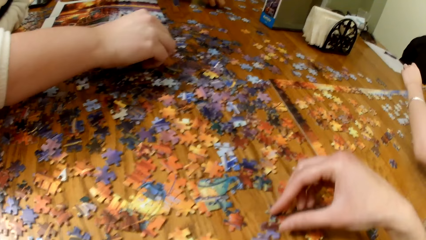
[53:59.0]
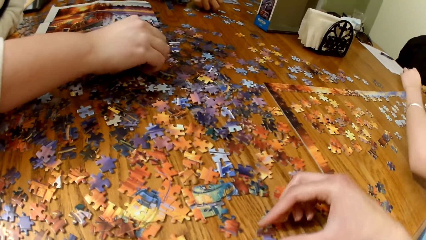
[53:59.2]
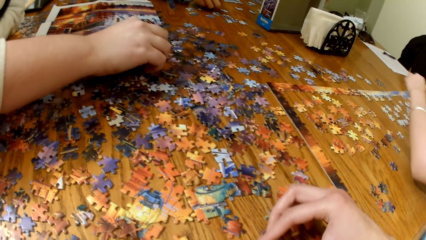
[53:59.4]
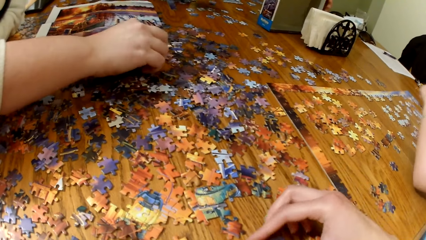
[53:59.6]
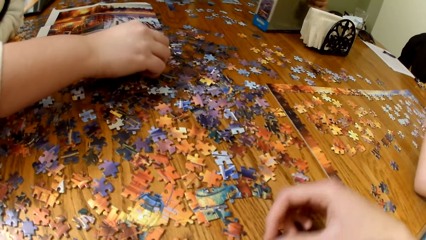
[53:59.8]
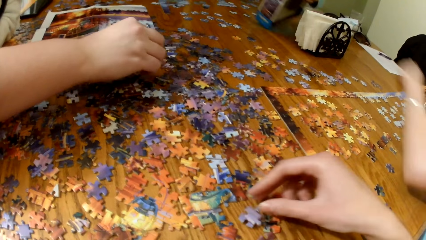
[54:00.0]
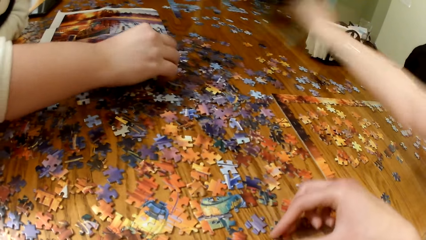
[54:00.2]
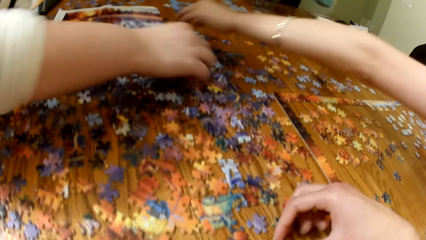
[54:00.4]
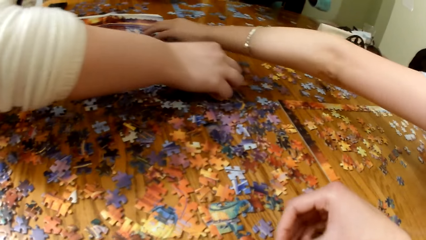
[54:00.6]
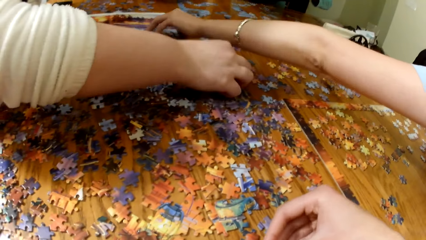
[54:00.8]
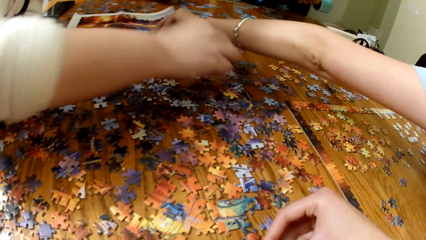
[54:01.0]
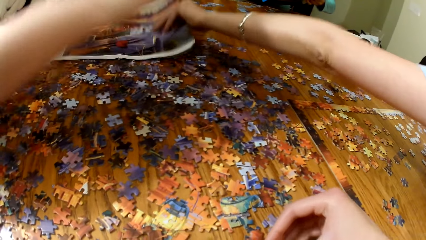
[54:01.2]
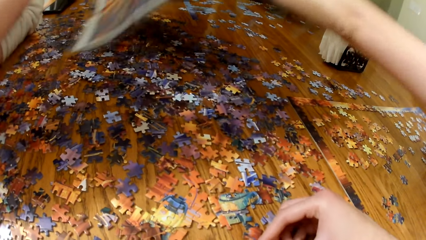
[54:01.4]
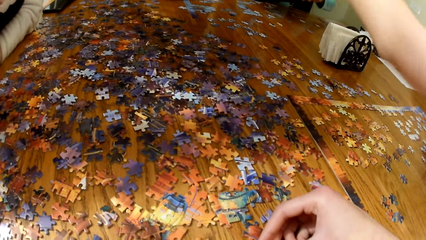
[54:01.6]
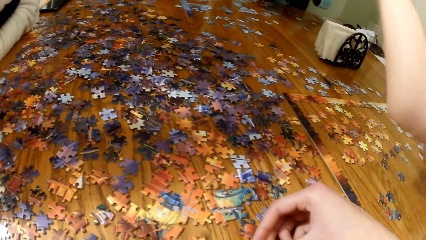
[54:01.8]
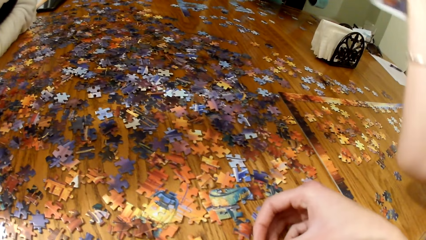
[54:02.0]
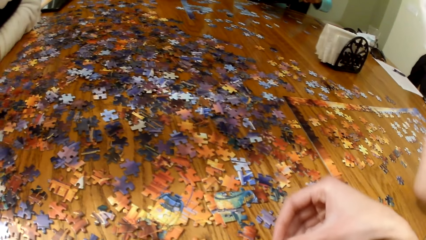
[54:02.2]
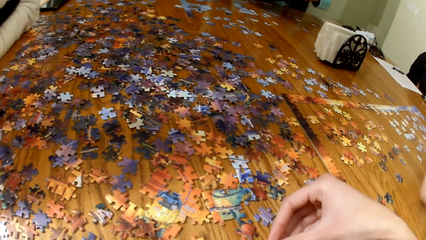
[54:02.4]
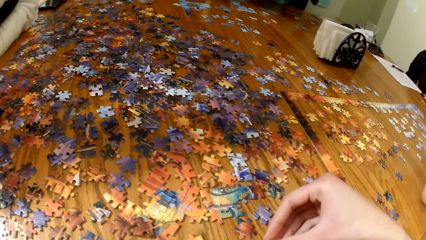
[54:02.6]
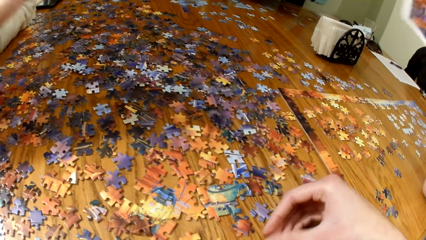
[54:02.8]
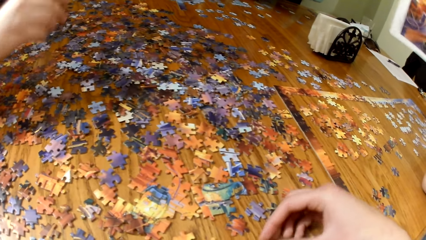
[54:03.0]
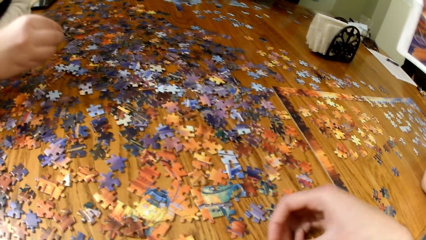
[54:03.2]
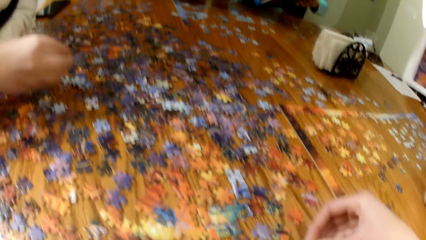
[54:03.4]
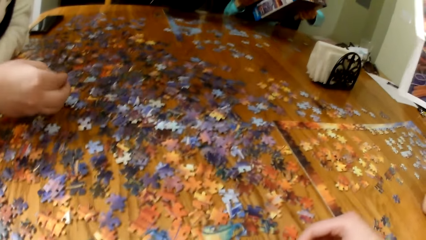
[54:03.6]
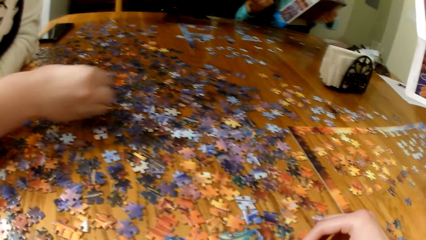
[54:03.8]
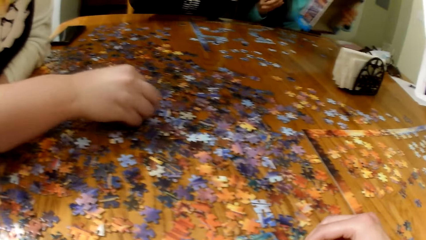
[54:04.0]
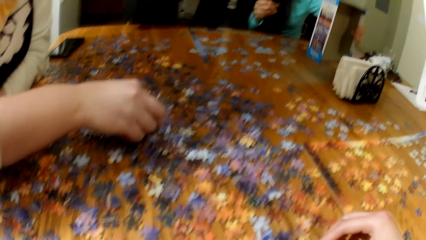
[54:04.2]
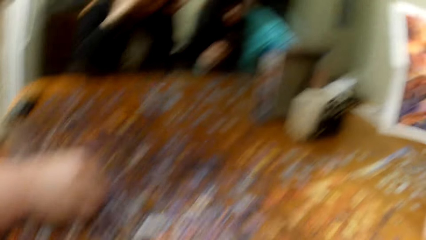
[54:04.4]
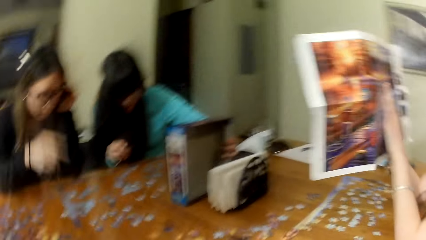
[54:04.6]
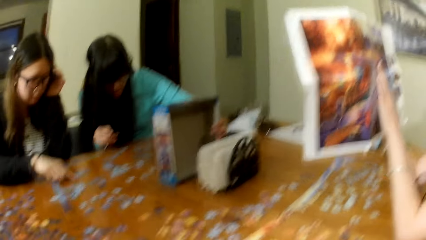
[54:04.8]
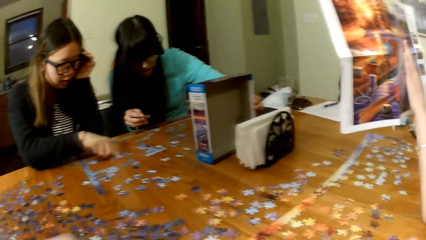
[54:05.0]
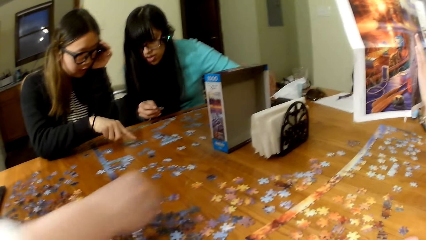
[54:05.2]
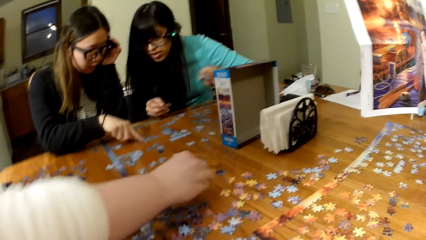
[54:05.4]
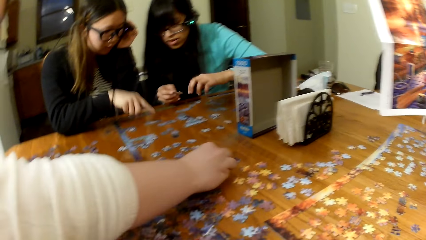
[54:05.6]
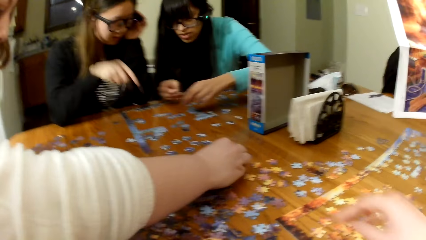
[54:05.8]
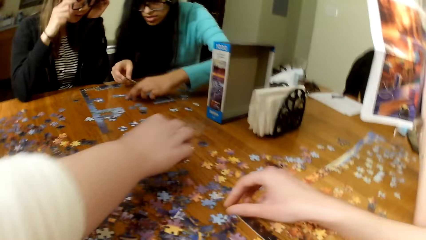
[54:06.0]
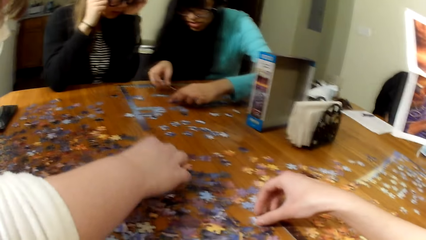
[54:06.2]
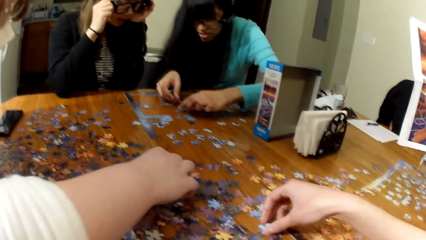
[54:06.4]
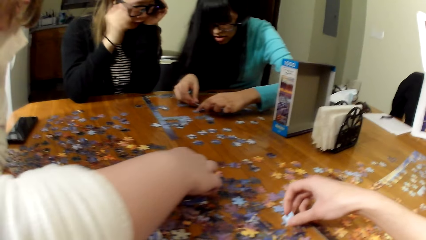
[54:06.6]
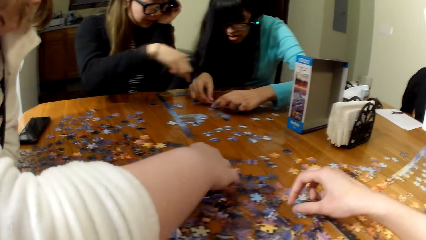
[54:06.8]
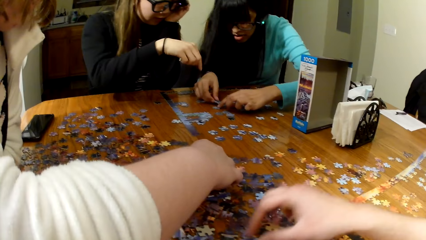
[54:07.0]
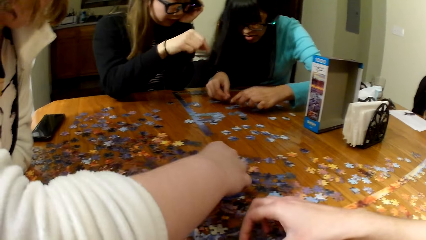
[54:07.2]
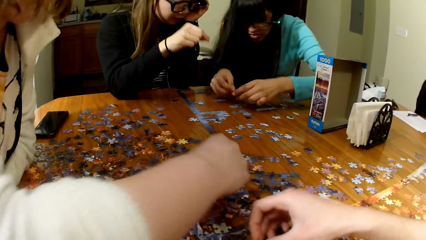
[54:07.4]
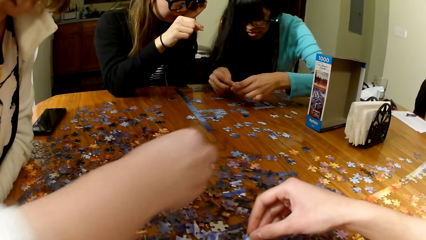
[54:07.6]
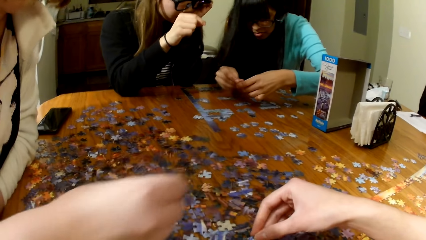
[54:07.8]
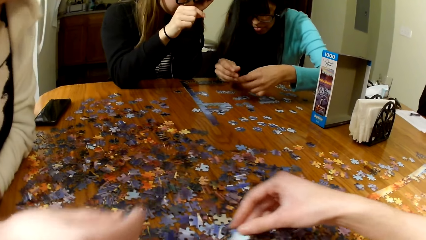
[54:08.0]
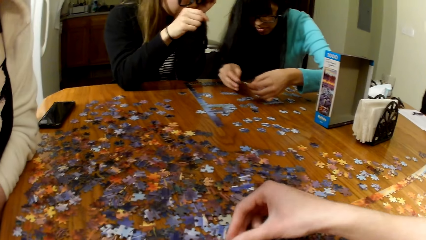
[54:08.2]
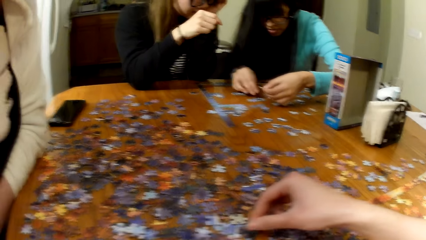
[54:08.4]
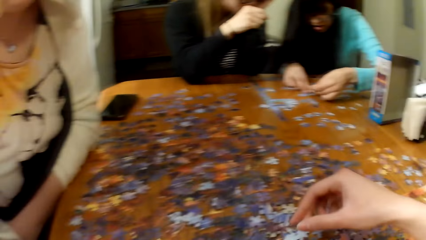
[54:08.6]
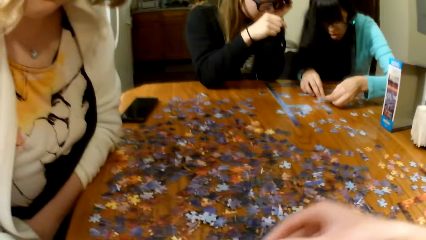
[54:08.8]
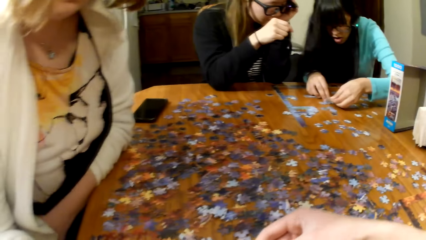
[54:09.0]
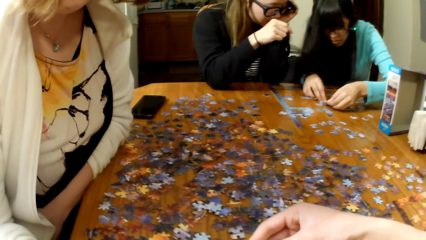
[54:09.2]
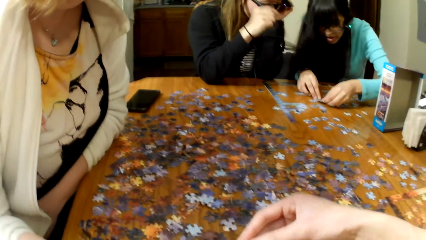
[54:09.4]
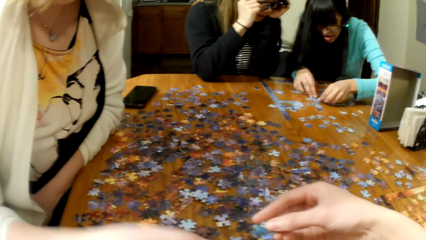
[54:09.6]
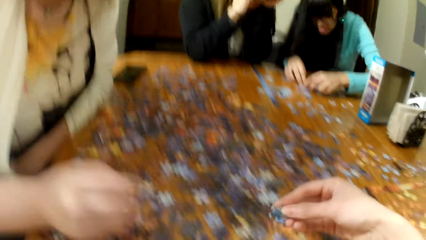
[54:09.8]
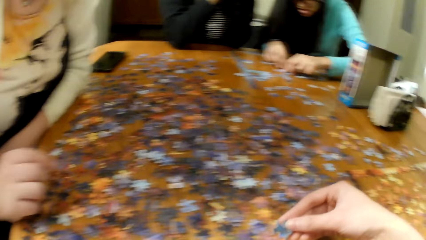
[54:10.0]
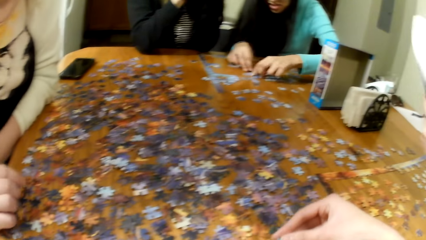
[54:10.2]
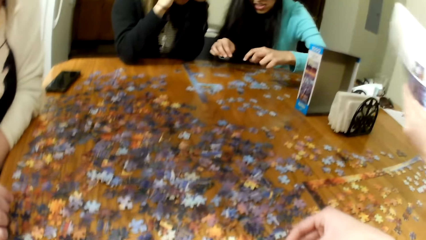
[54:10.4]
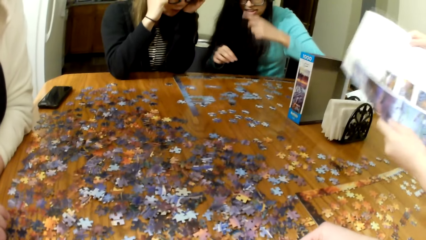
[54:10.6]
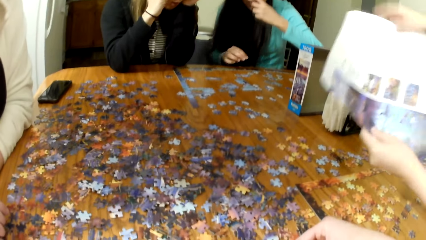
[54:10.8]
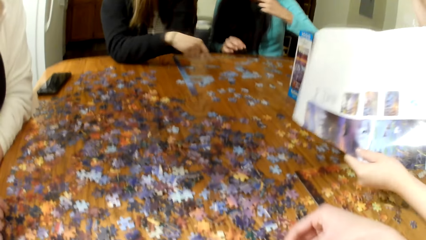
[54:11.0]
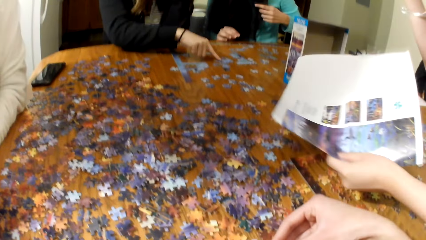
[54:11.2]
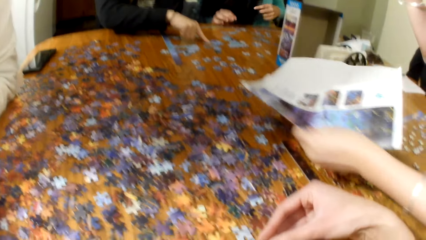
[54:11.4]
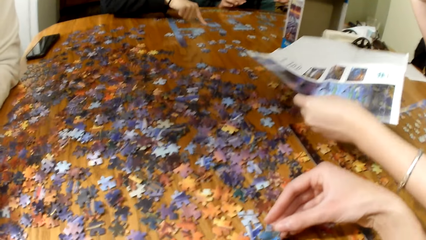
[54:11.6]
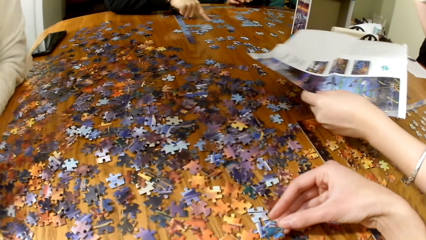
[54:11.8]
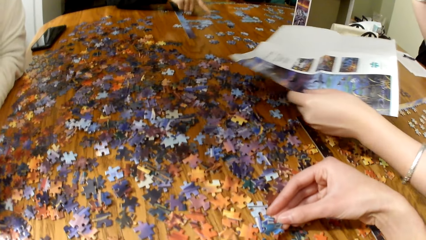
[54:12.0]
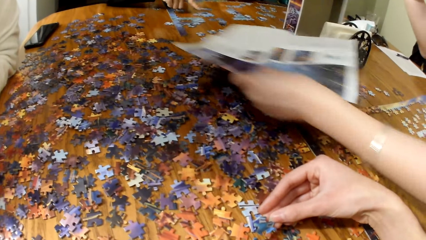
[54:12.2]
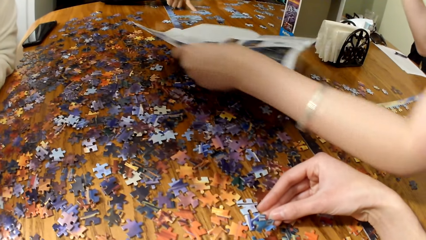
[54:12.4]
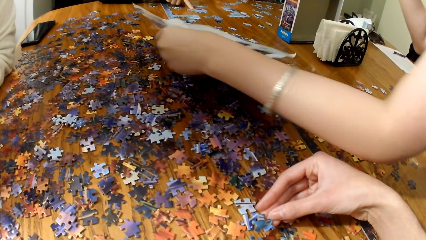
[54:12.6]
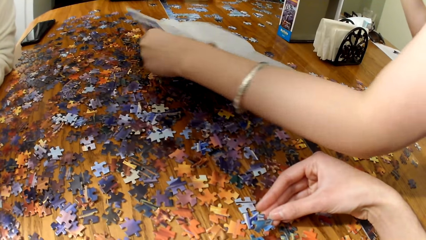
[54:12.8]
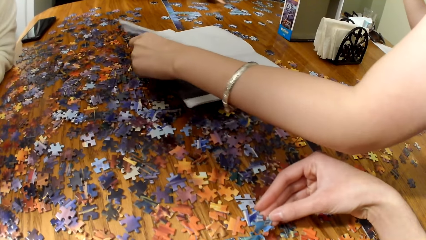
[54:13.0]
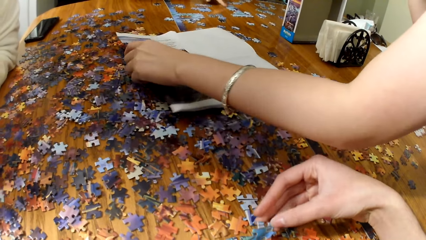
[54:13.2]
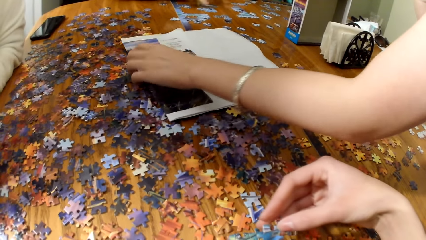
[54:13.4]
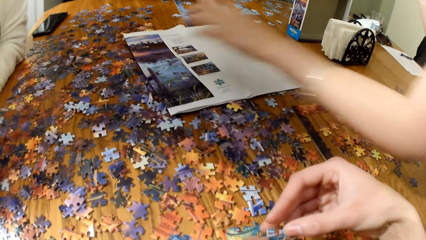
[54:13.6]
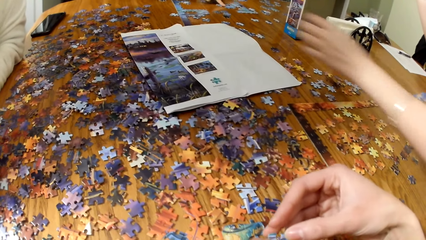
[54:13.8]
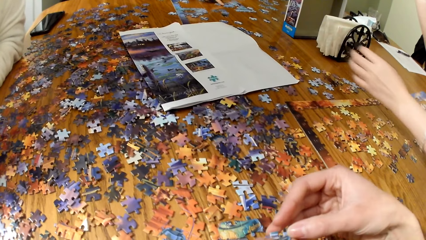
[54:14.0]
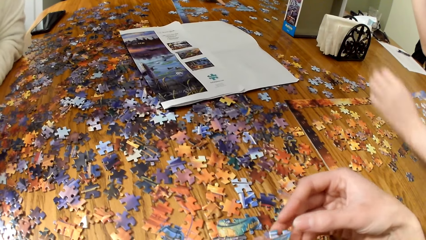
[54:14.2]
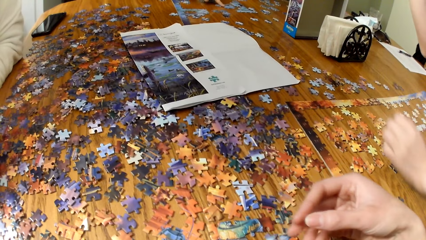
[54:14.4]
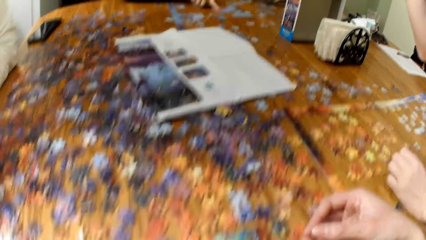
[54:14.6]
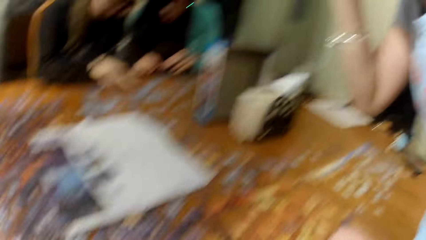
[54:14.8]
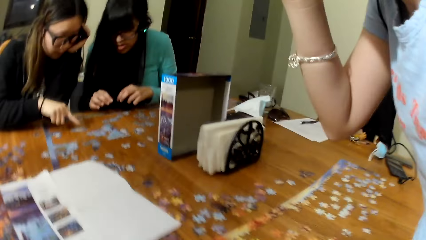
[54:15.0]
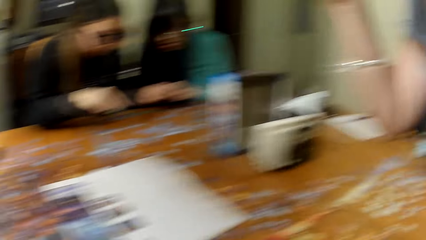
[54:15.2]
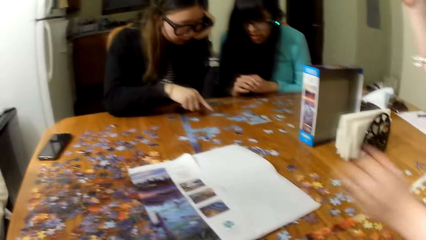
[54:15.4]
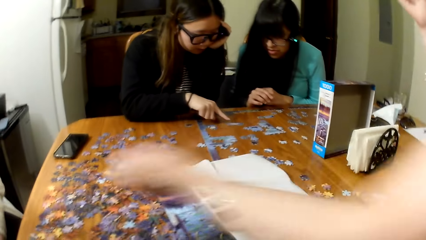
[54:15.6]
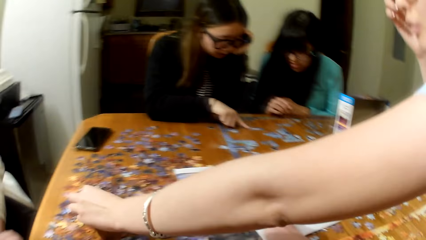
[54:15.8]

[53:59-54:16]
A lady plays the jigsaw puzzle. Another lady picks up the puzzle board. The first lady plays the jigsaw puzzle. Two other ladies play the jigsaw puzzle. The camera wearer plays the jigsaw puzzle. The second lady lifts the puzzle board and places the puzzle board on the table.
